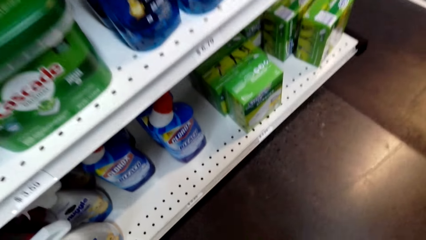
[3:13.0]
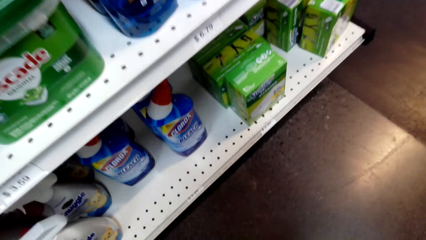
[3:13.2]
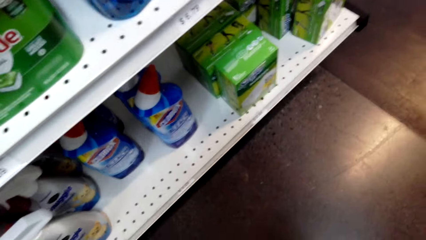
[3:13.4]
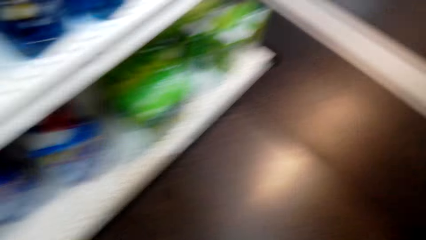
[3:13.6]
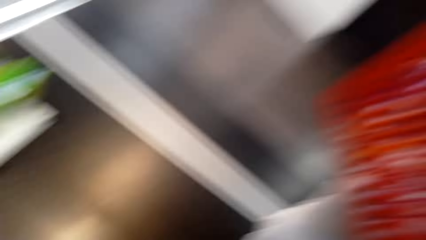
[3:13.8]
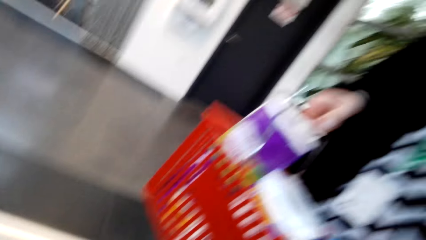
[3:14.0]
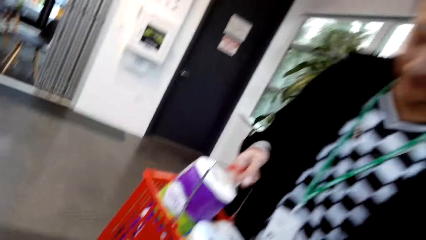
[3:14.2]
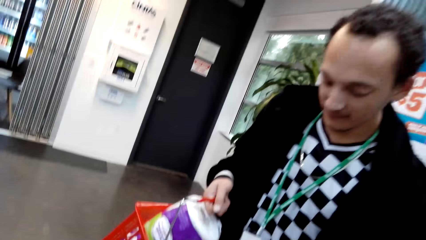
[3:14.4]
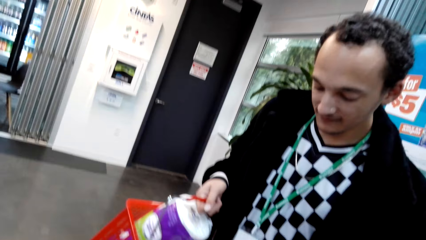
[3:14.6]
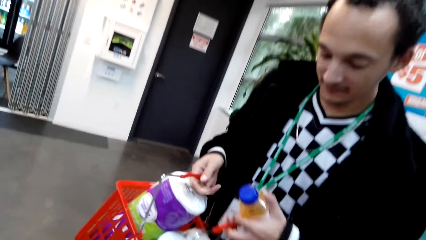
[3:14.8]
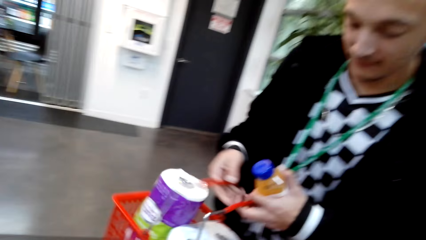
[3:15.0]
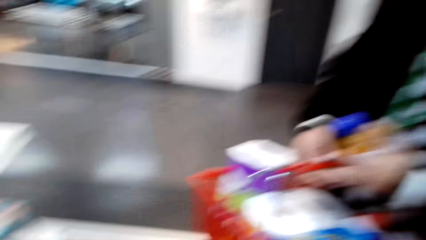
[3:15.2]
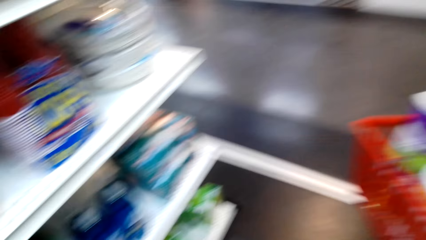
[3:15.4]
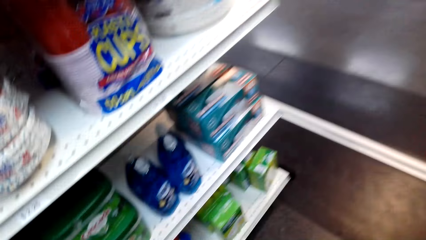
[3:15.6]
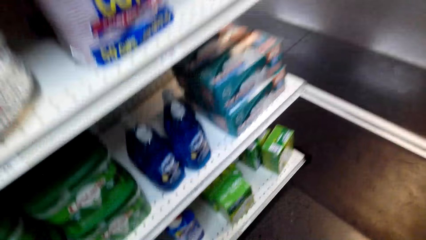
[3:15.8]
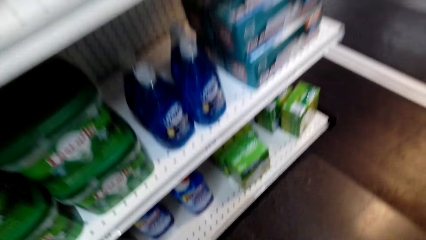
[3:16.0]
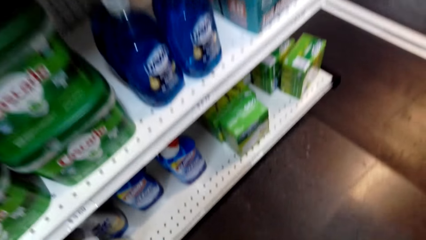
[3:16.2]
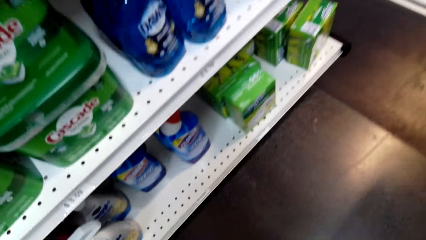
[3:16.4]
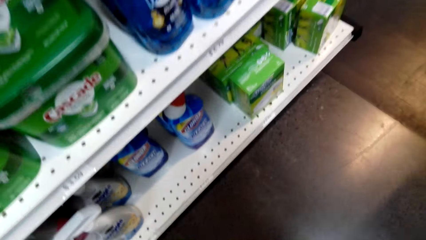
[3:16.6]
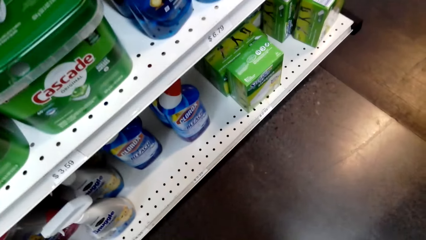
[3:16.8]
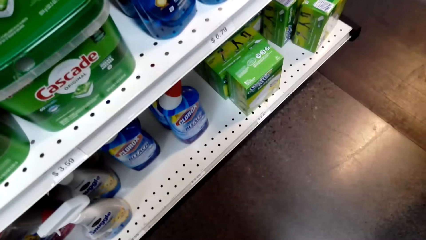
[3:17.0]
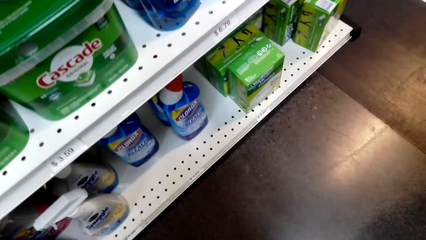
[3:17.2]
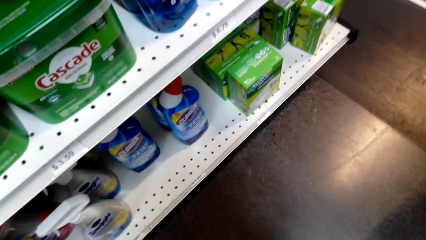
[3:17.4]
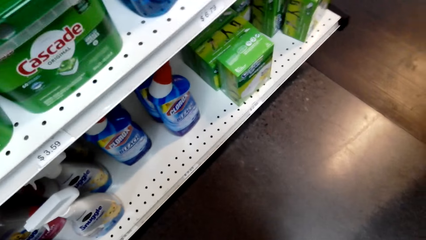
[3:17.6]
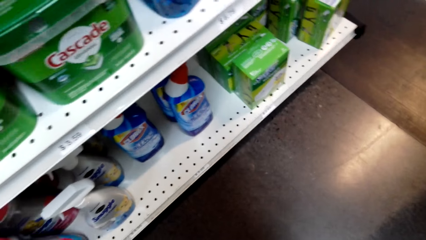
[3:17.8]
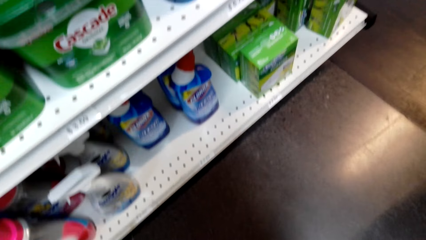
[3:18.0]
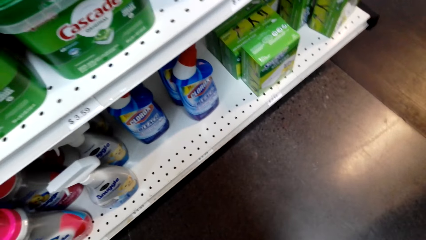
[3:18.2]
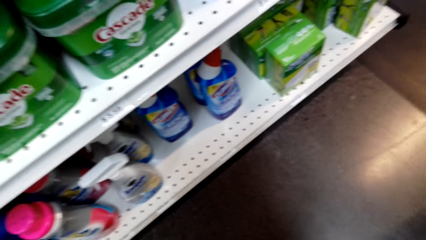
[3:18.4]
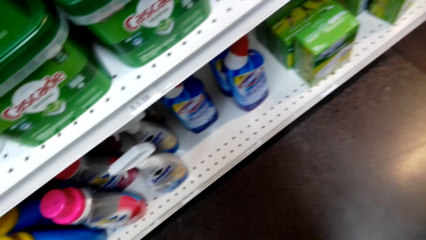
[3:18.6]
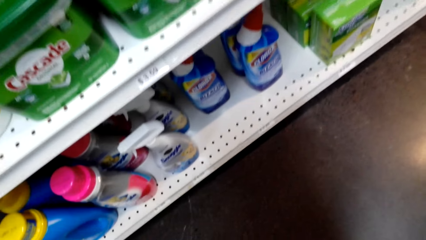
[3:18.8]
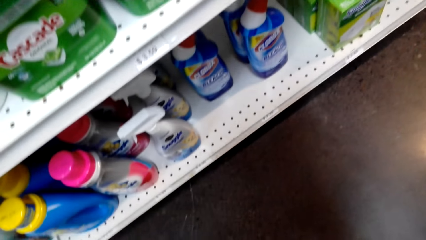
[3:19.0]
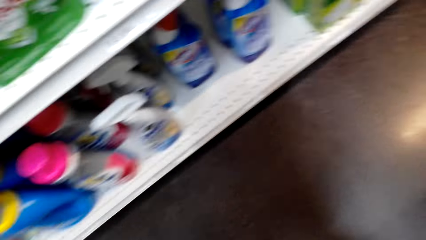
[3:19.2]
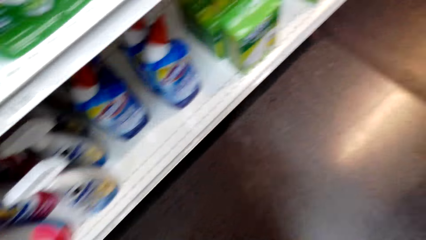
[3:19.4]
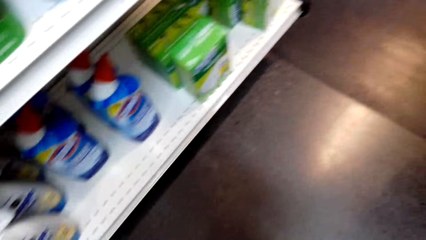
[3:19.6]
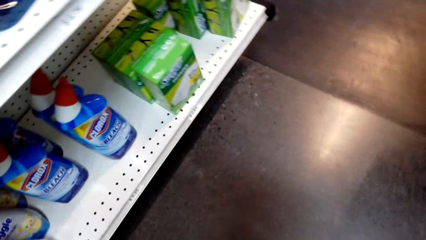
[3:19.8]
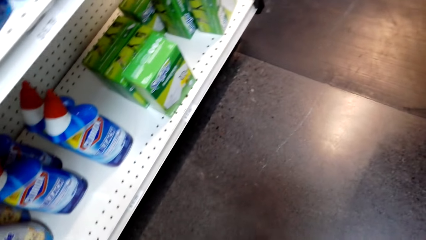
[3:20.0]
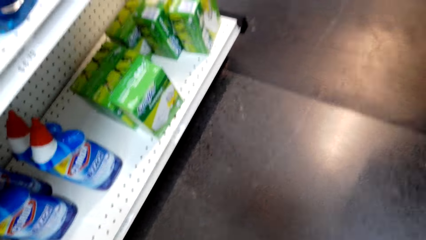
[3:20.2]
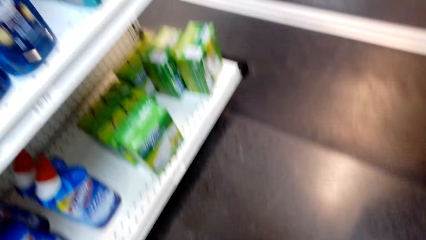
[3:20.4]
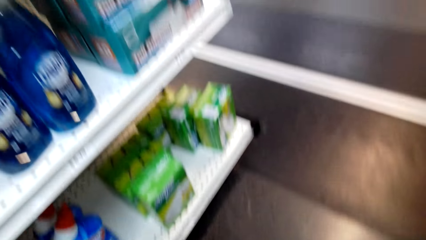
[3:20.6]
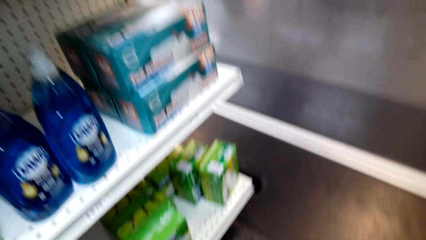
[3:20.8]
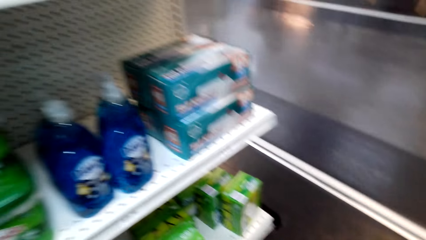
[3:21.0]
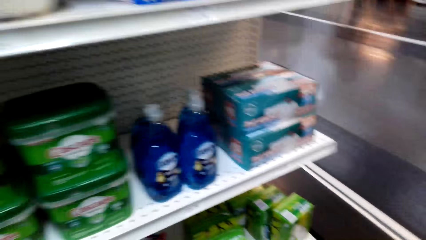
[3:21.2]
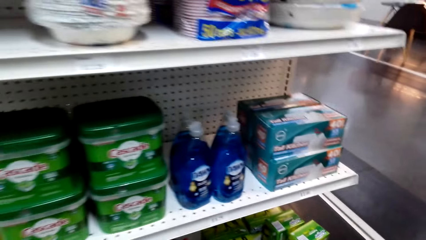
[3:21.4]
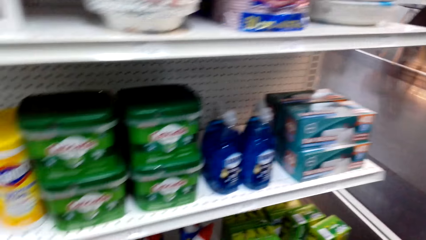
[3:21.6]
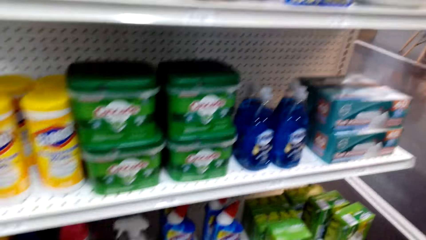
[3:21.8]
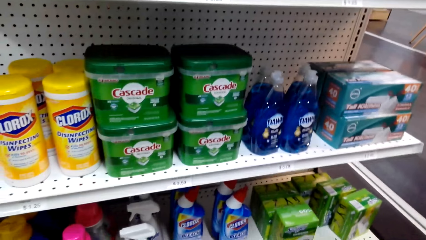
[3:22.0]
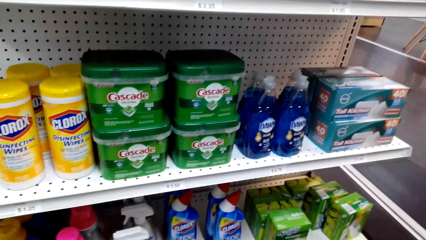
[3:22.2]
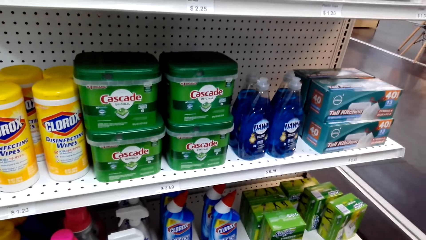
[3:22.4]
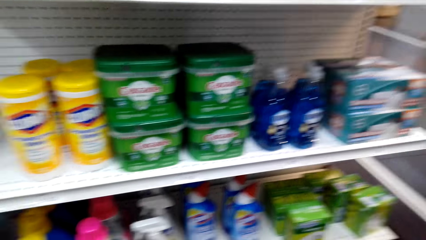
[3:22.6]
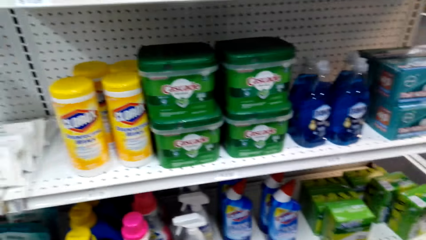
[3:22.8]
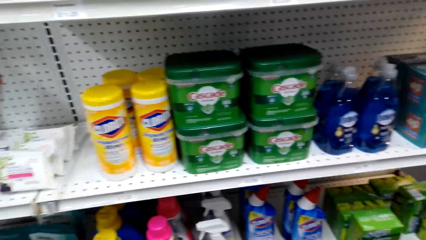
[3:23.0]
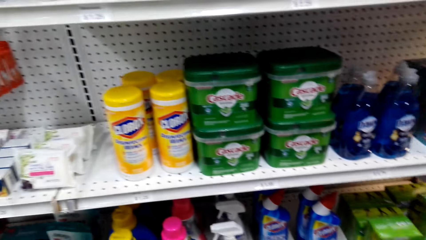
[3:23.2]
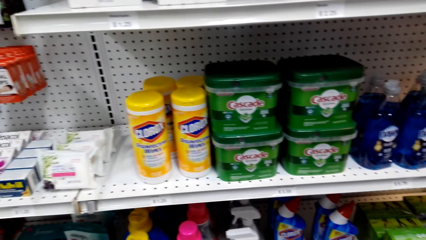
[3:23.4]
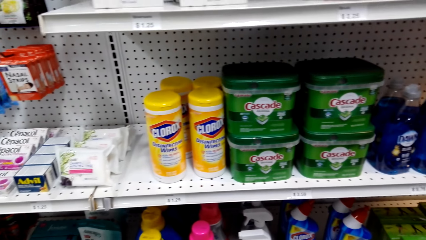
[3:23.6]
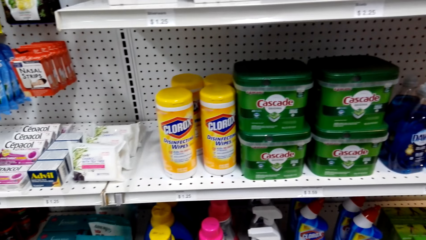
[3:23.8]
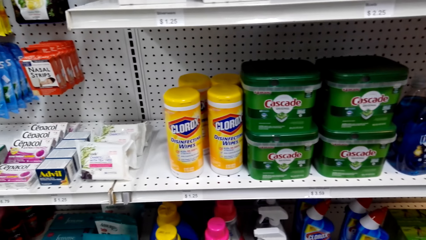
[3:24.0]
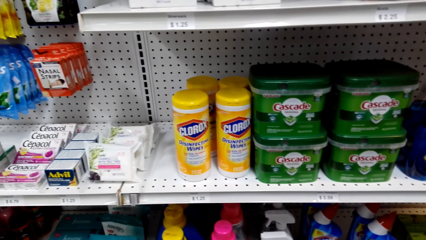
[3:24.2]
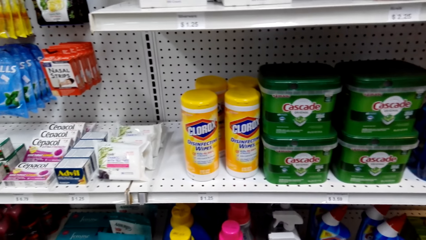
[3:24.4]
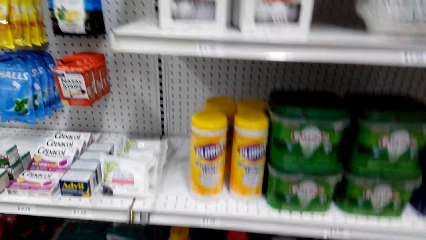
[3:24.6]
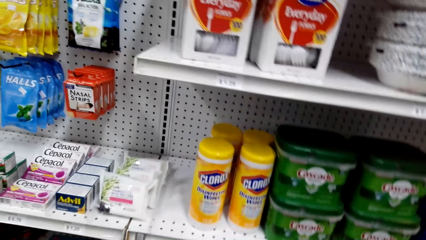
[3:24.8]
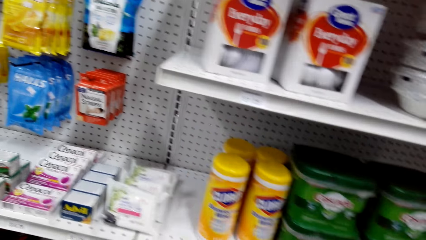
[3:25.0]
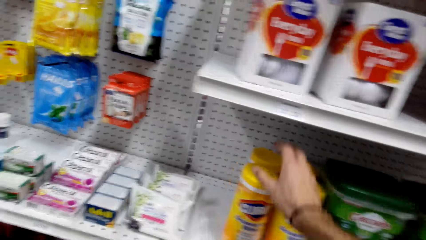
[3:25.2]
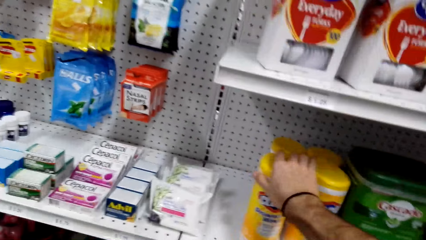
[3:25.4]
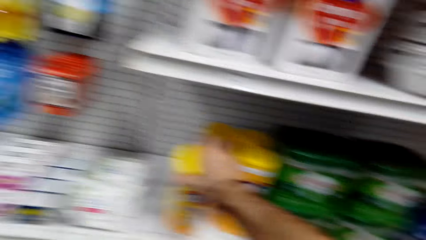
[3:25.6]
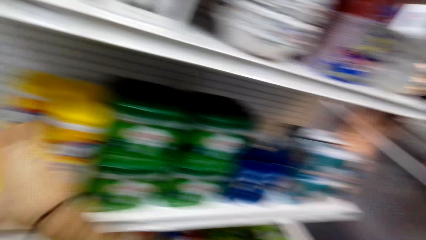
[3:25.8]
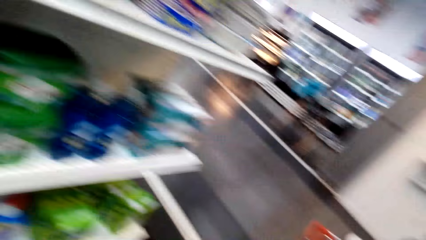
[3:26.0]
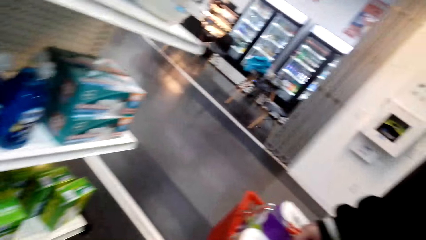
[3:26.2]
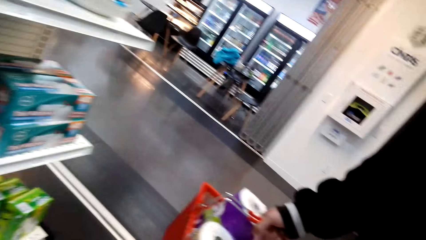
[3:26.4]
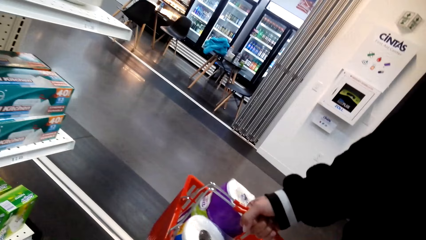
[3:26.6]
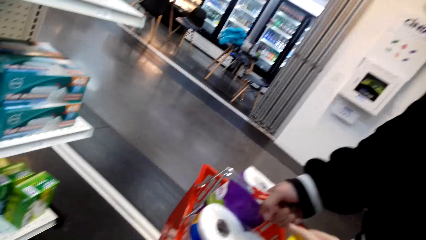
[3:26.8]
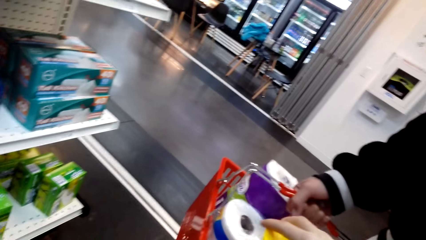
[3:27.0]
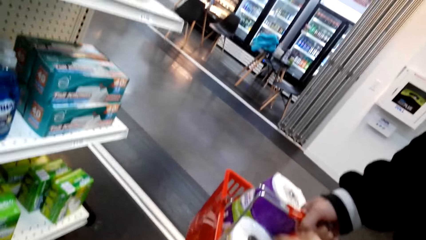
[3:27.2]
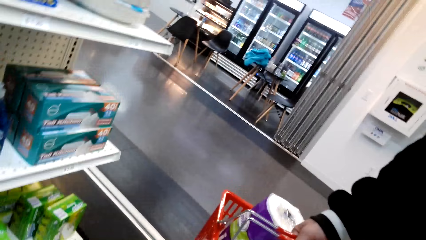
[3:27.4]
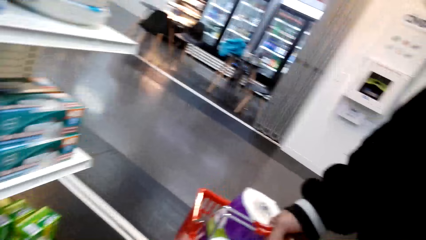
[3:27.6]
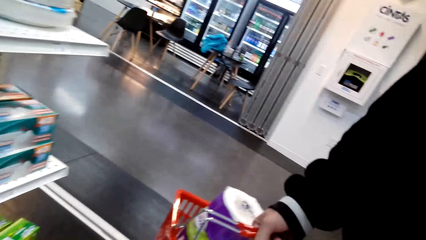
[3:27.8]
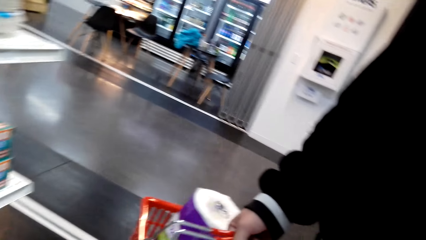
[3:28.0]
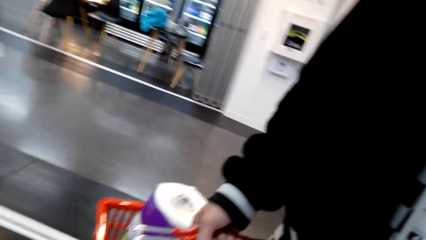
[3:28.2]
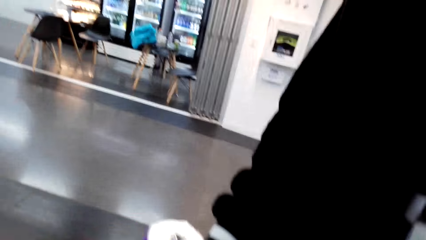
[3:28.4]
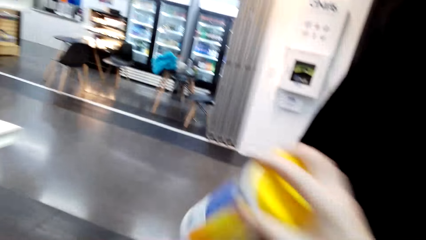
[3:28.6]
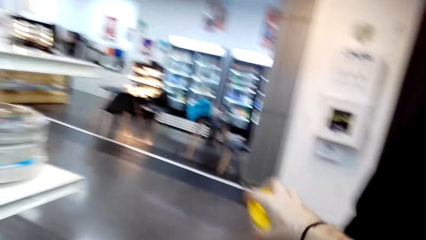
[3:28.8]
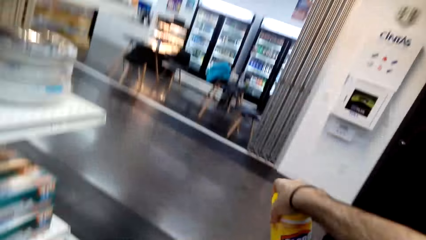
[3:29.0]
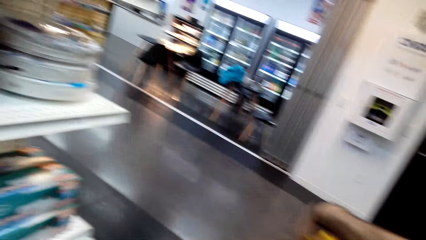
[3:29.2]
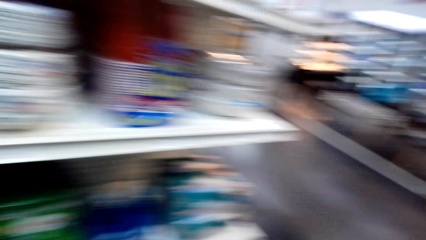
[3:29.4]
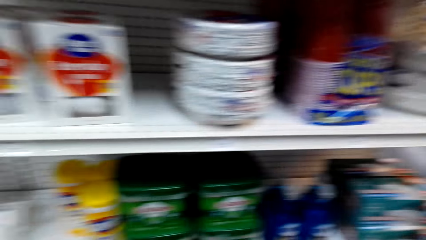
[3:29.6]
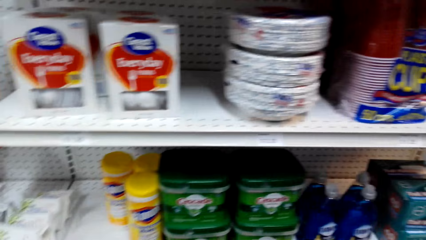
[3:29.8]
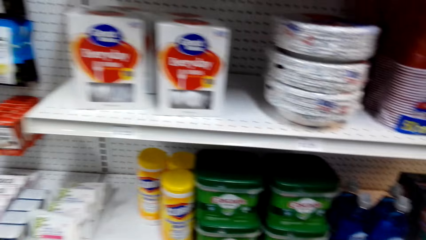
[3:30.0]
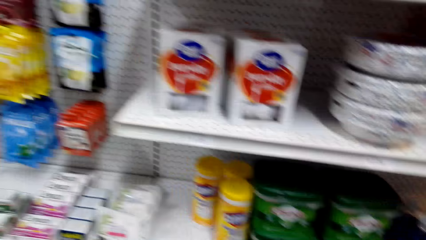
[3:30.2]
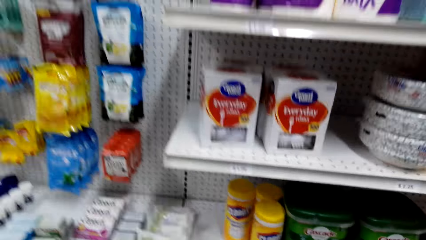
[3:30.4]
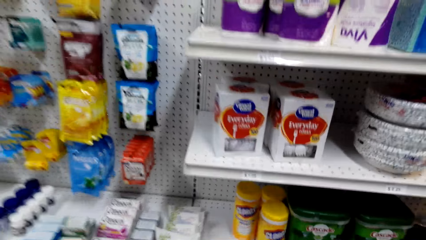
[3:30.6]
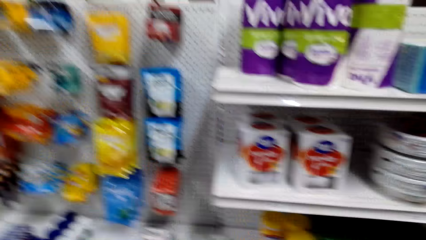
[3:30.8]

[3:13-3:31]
The camera wearer looks at the items on the shelf. They pick the Clorox disinfection wipes from the shelf. They put the Clorox disinfection wipes in the shopping basket.
